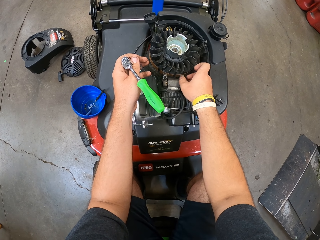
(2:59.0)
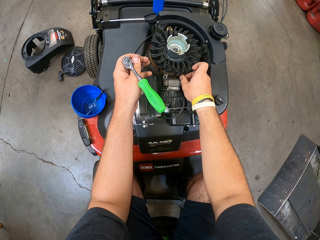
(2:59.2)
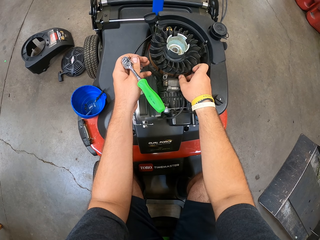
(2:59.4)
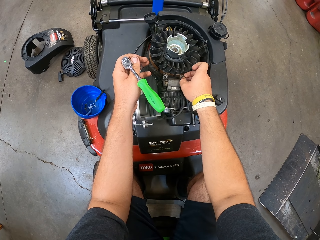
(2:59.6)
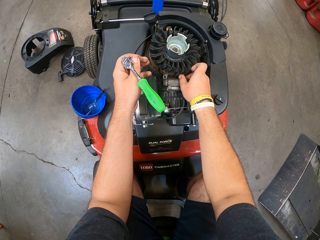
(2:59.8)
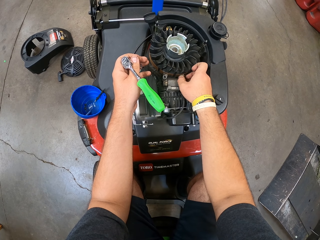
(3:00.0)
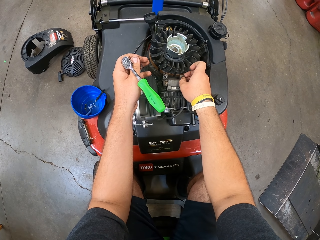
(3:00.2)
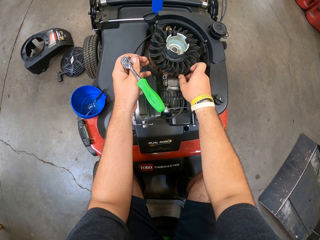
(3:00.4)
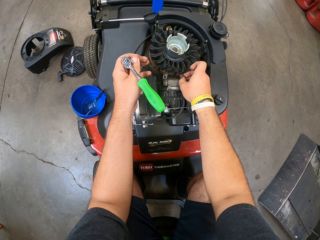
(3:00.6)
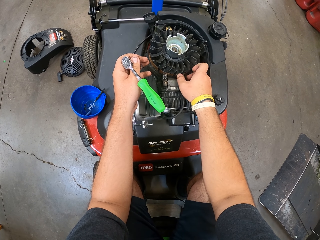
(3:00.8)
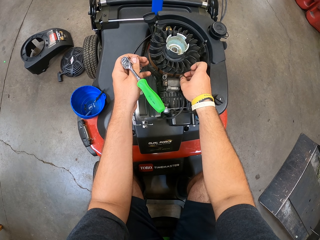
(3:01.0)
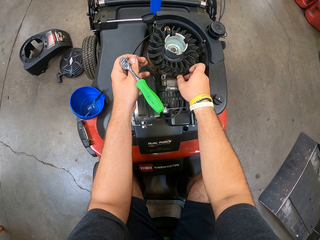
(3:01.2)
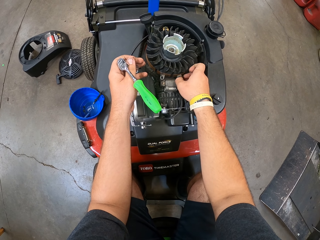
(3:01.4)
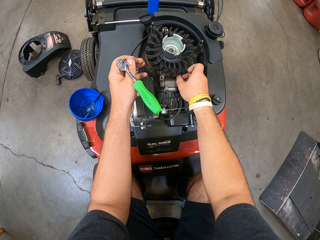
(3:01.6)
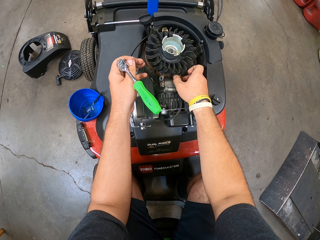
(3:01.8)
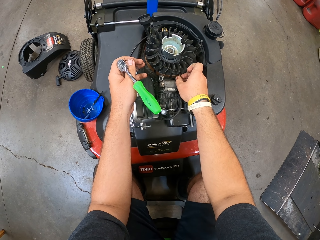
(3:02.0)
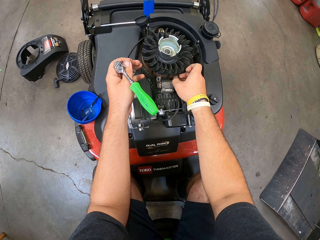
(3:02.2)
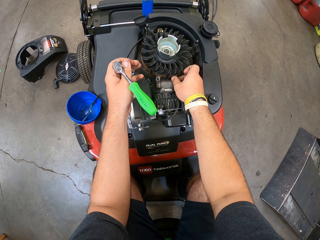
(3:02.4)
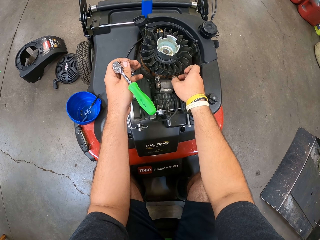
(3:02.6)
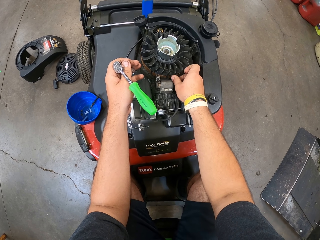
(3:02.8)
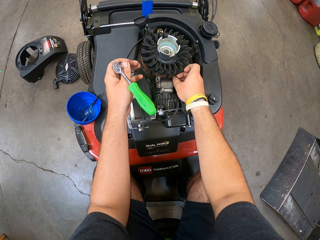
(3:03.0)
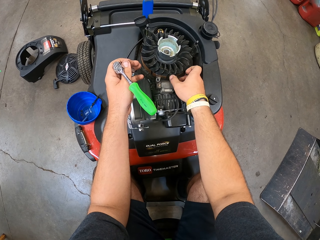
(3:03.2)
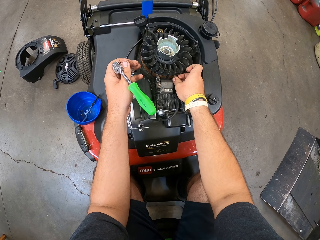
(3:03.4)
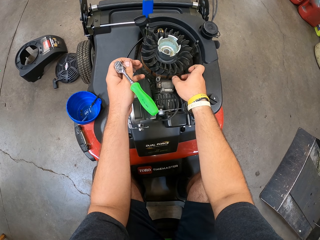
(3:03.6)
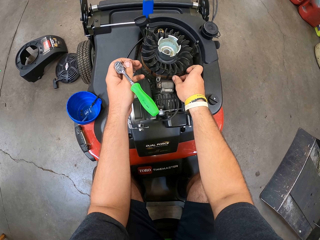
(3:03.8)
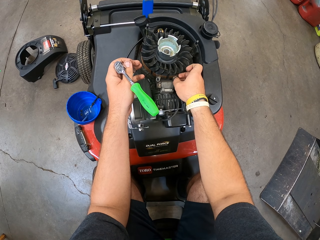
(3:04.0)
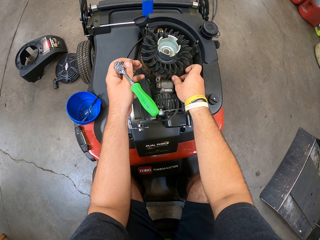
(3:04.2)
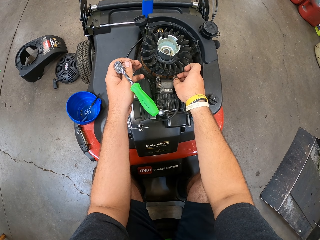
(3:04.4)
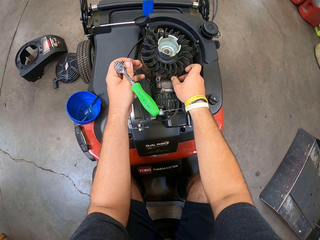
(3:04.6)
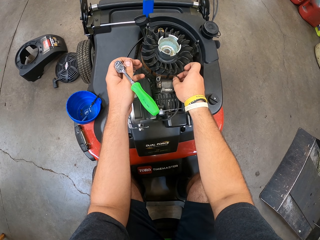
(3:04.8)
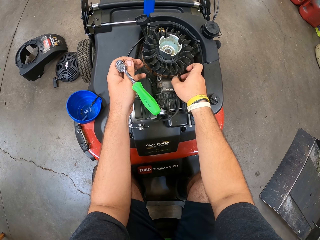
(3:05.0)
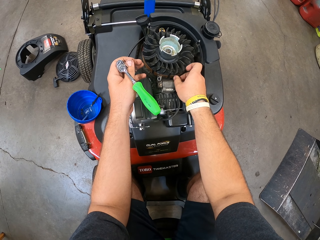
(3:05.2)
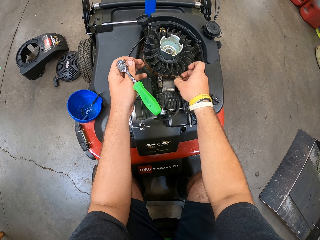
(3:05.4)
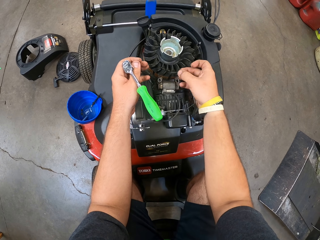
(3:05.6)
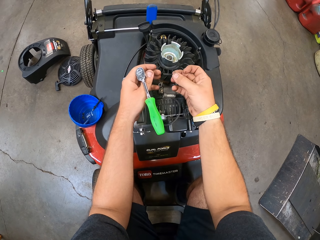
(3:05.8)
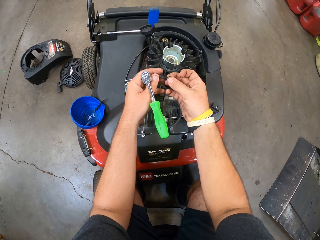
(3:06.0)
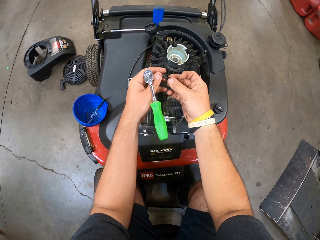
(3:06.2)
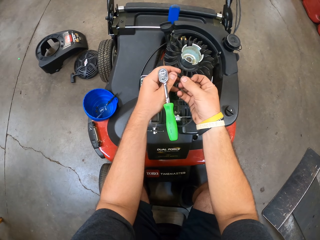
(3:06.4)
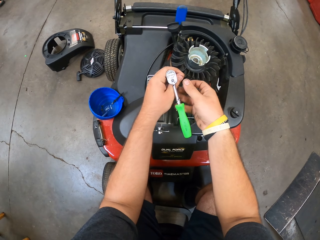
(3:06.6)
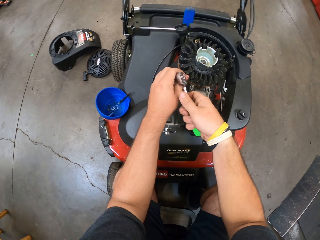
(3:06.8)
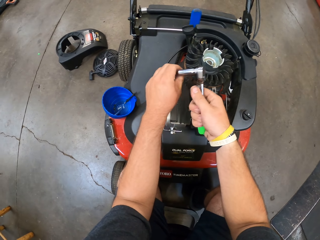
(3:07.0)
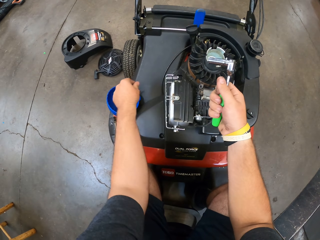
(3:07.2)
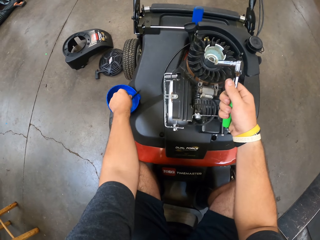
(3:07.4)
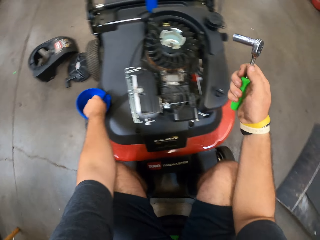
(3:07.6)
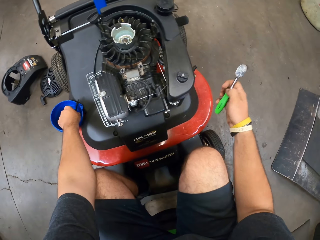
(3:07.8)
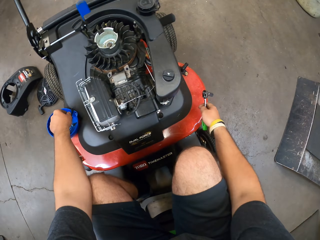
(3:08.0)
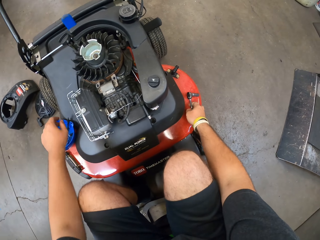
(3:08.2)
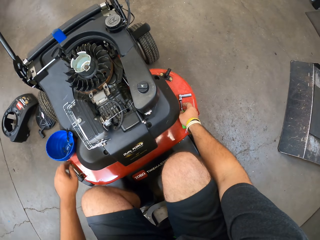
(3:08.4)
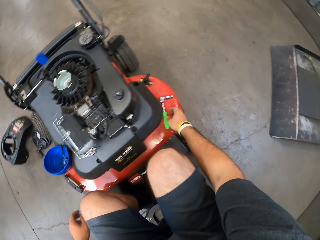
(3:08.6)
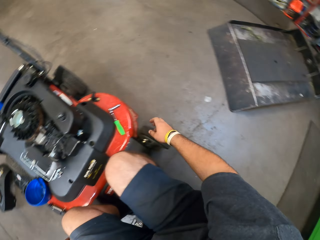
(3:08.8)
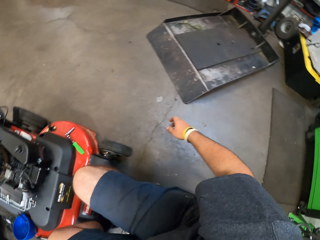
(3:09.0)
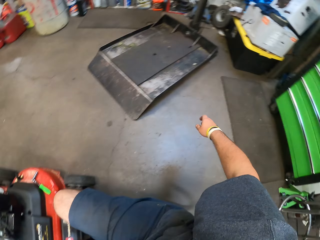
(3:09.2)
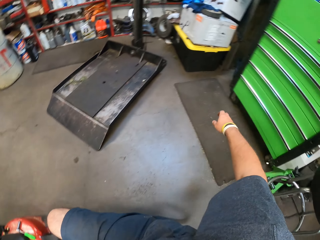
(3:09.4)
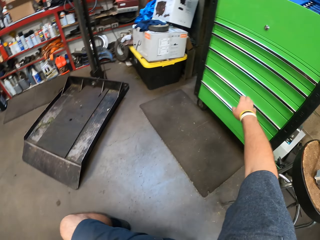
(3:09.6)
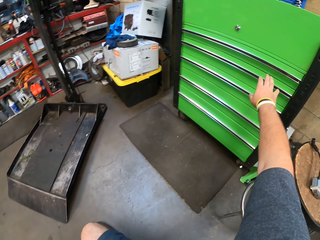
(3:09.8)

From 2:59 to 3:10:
The camera wearer opens a nut with the right hand. They hold the plug wrench in the left hand. They pick up an object. They put the nut in the container. They hold the plug wrench in the right hand. They return the screwdriver. They put the plug wrench on the machine.

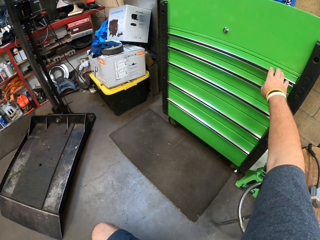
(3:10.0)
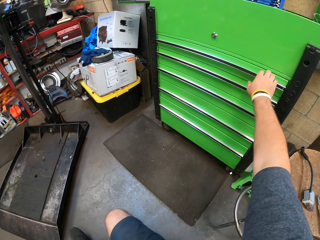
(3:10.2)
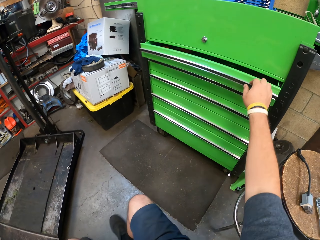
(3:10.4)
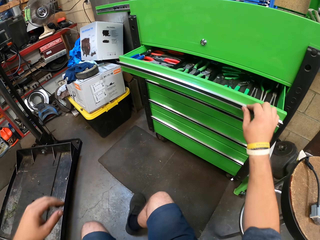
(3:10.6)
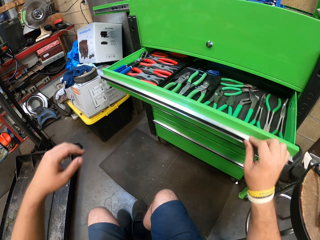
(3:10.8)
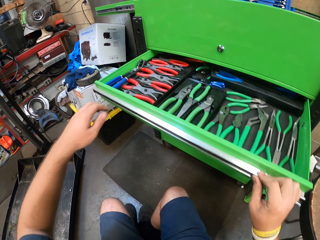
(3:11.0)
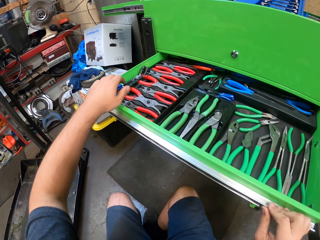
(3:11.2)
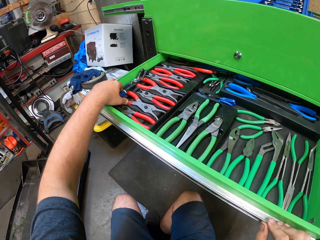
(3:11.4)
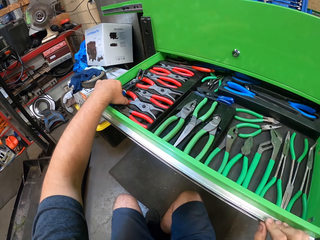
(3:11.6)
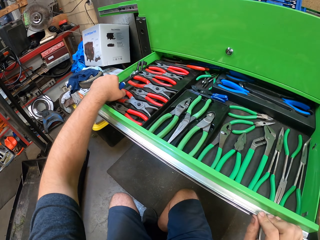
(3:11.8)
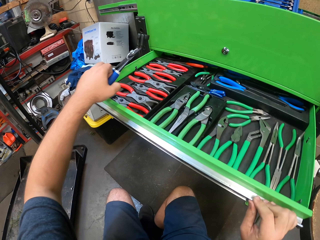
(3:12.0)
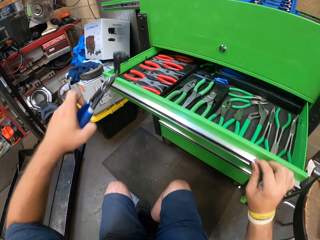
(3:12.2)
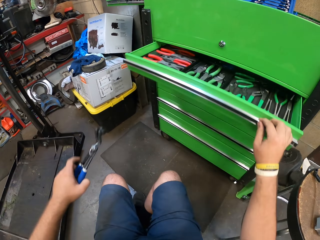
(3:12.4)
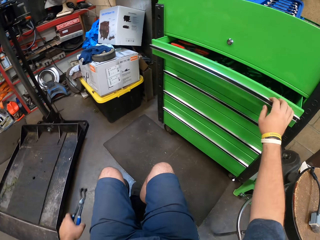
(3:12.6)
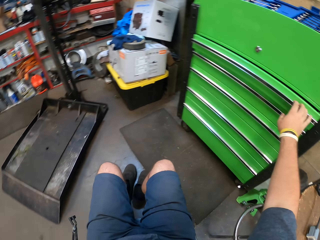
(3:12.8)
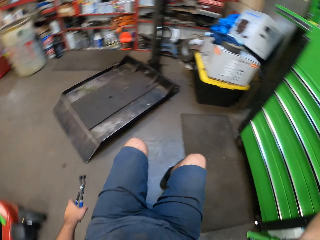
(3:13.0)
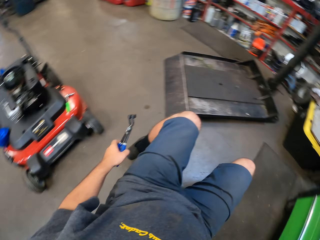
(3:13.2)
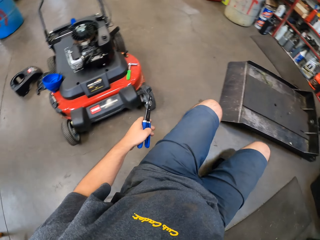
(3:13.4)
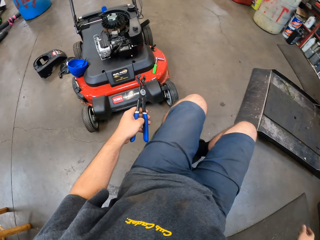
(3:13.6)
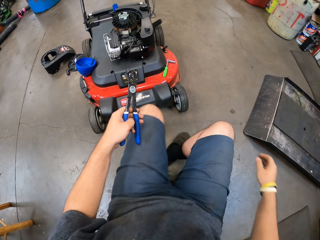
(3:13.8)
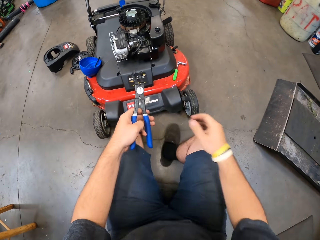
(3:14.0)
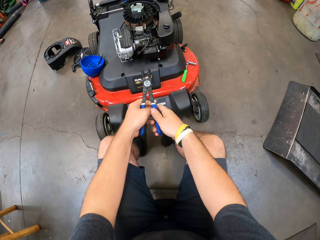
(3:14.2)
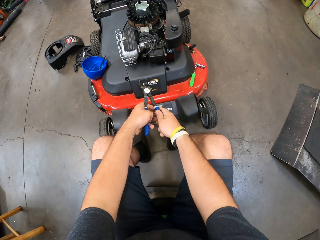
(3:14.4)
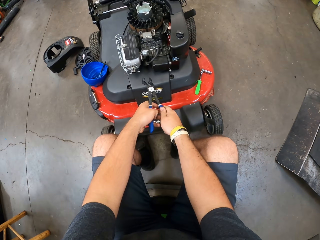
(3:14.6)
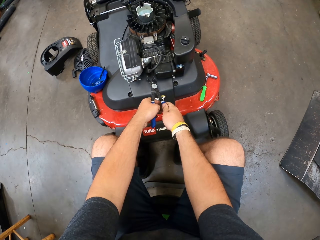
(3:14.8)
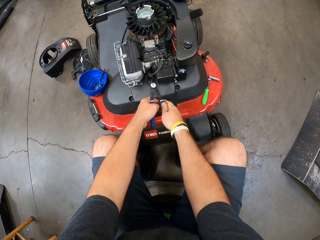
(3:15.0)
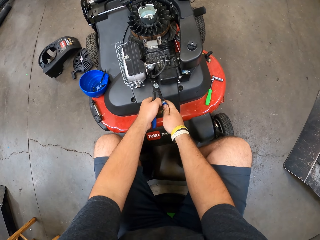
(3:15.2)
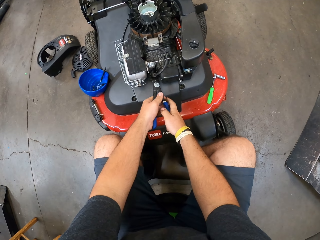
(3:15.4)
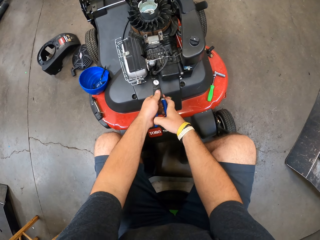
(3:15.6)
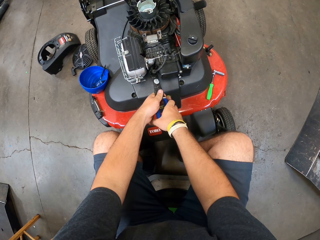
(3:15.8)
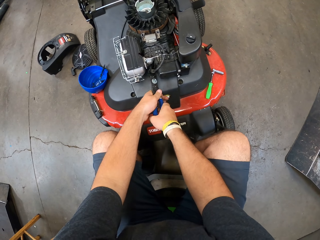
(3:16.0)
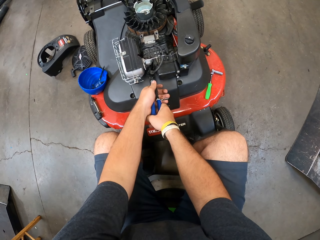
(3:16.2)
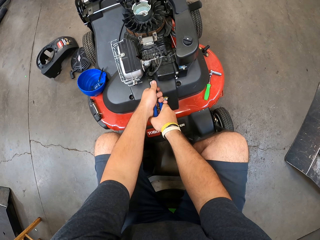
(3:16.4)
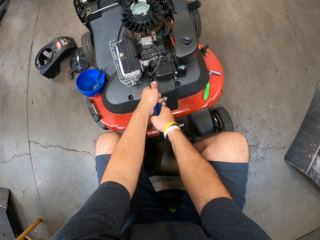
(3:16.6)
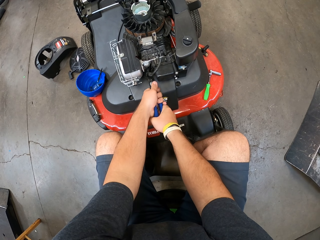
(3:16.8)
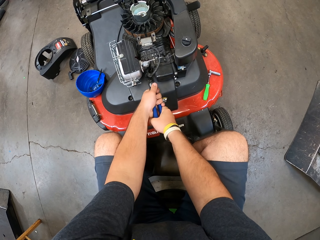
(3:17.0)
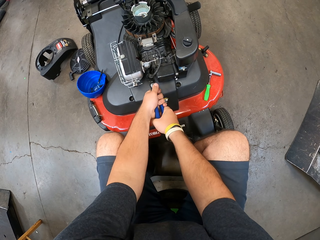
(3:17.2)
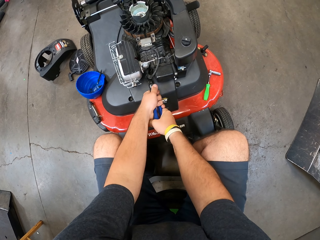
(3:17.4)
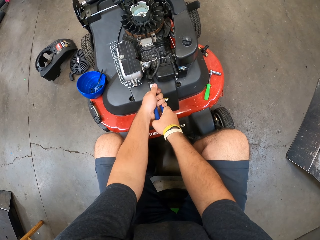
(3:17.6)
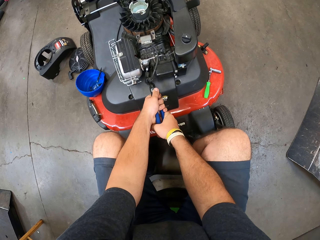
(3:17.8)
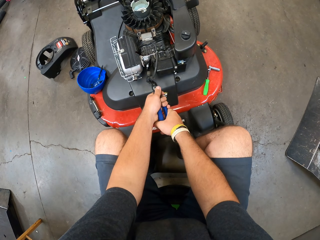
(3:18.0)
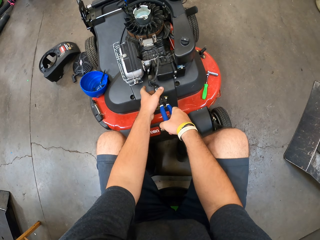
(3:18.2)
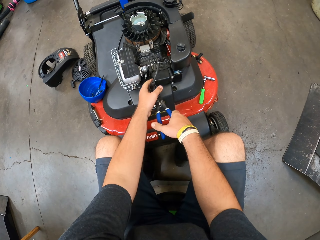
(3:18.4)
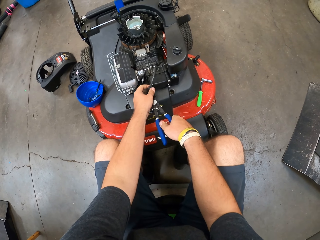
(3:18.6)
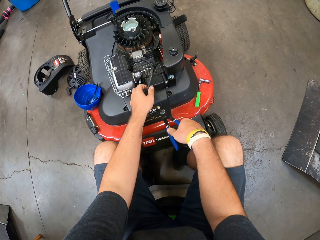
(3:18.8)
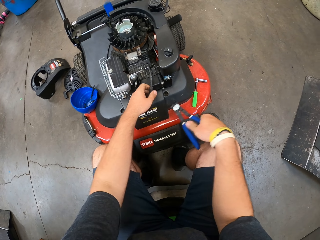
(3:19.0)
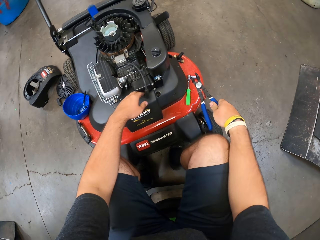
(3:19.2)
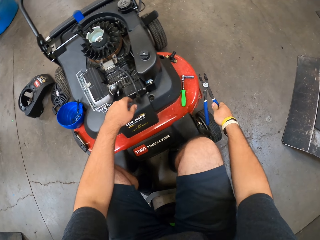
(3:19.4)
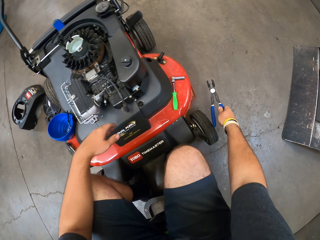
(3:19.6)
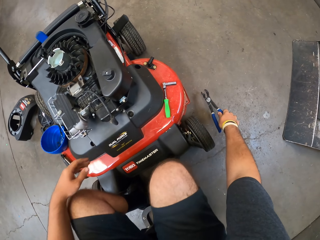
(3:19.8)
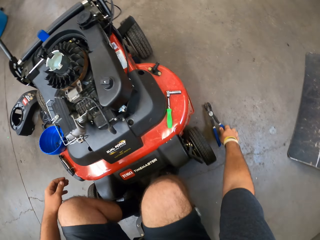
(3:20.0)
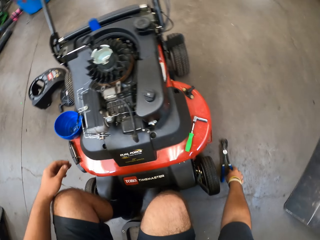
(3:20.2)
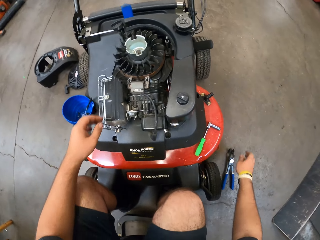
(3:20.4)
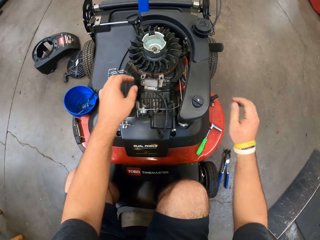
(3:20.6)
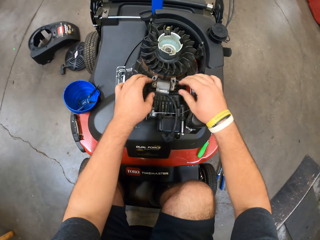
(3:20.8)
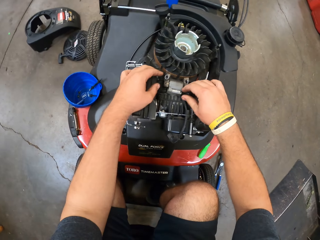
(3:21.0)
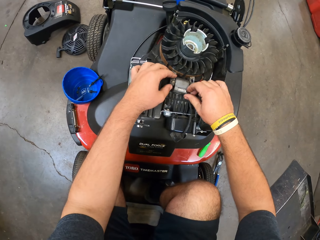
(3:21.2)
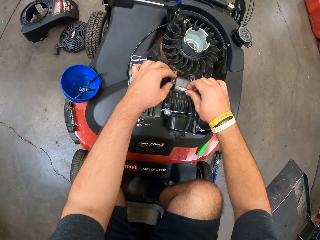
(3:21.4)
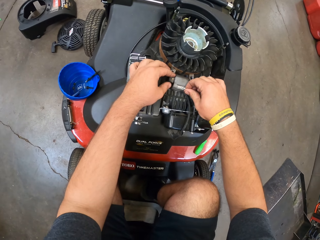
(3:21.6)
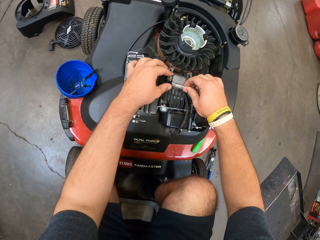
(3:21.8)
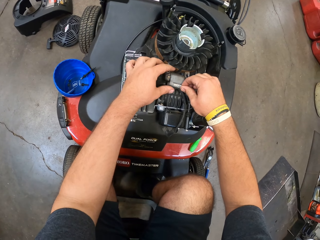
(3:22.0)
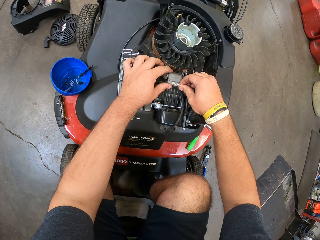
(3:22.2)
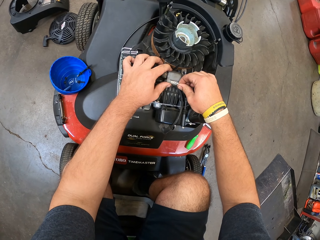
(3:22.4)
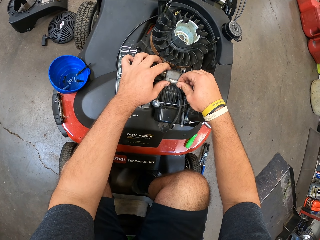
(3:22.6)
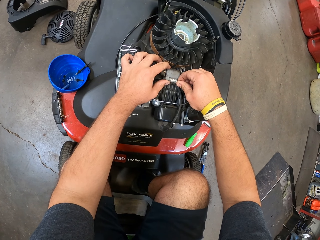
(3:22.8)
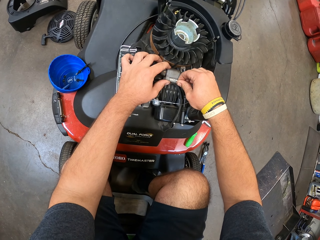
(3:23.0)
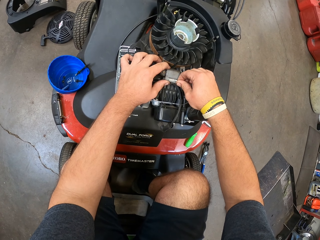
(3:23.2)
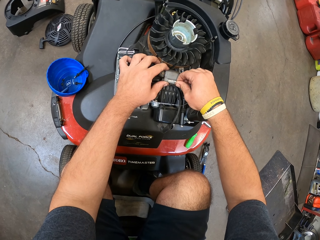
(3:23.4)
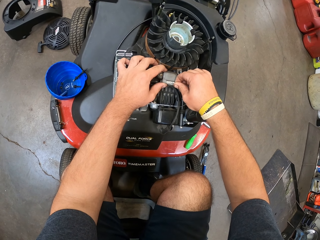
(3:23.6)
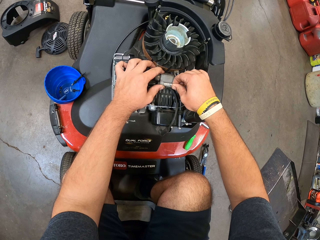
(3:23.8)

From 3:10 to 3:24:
The camera wearer moves on the chair backwards. They open the drawer, pick up the pliers and close the drawer. They move on the chair. They fix something. They remove the plug cord. They put the pliers on the ground. They fix something.
